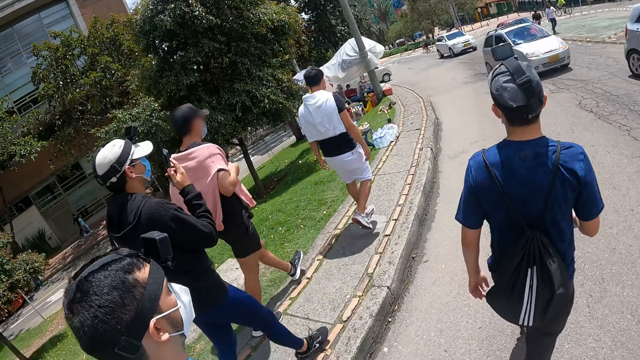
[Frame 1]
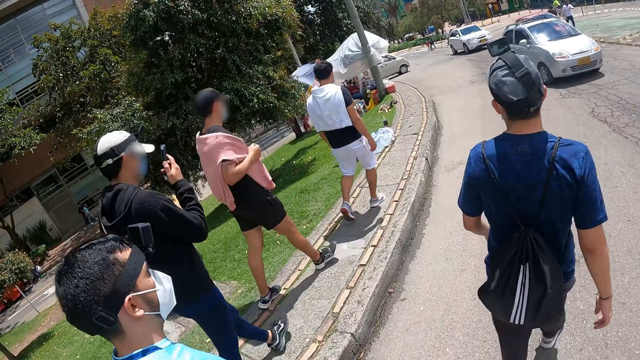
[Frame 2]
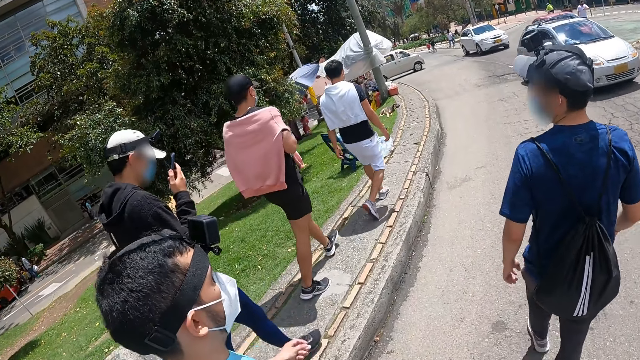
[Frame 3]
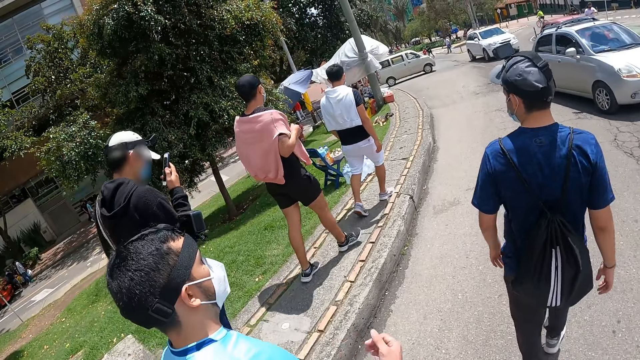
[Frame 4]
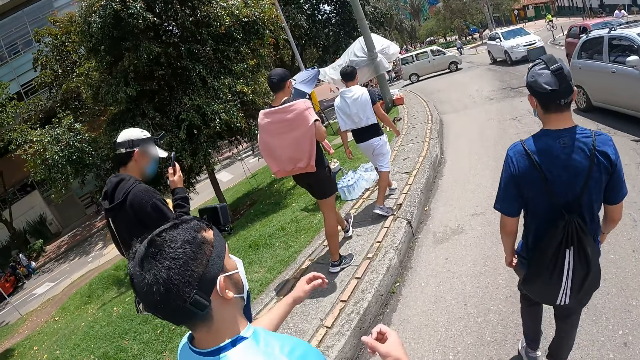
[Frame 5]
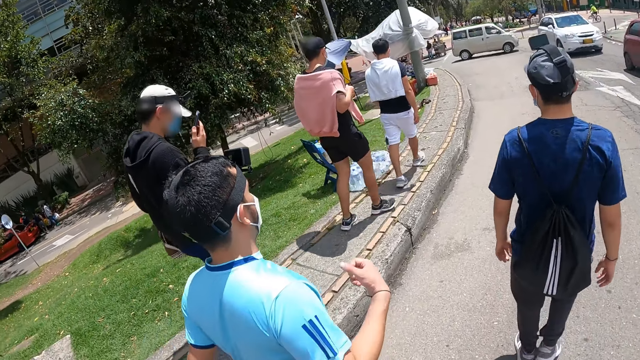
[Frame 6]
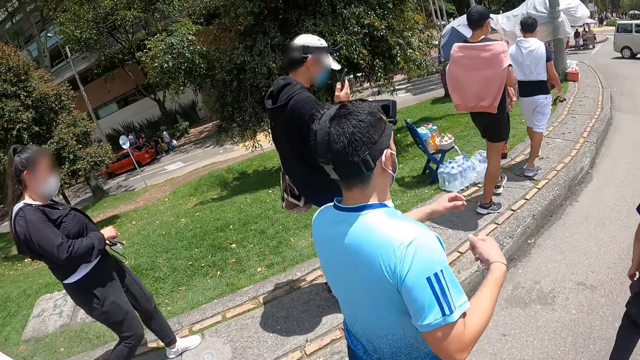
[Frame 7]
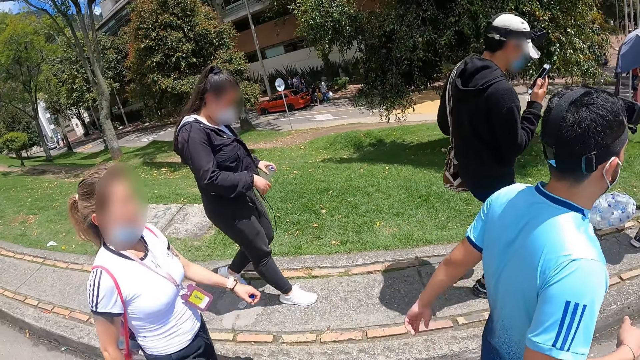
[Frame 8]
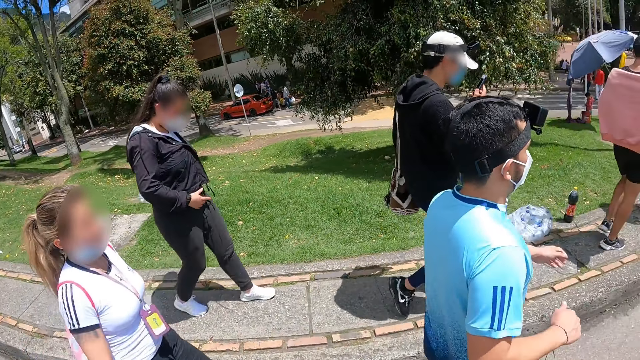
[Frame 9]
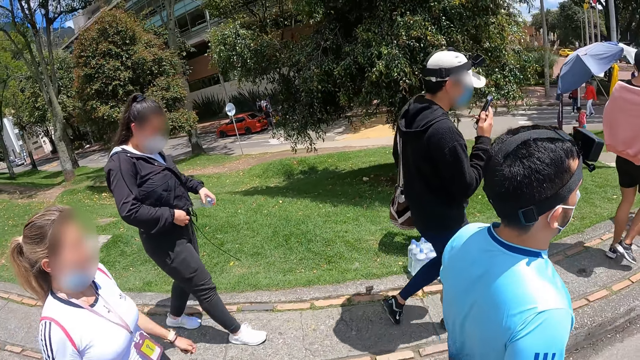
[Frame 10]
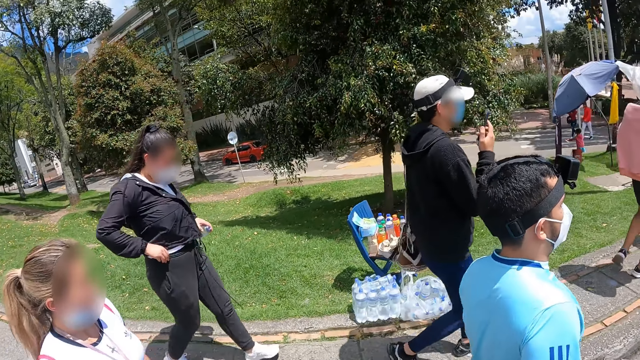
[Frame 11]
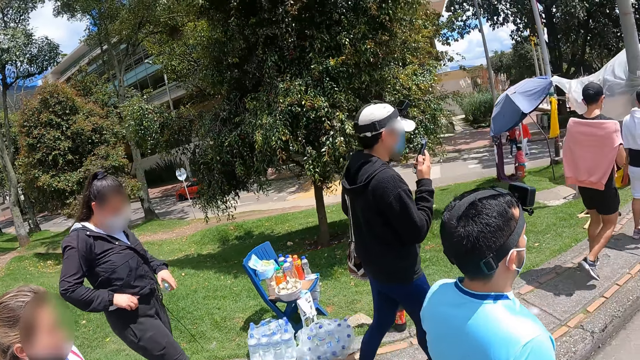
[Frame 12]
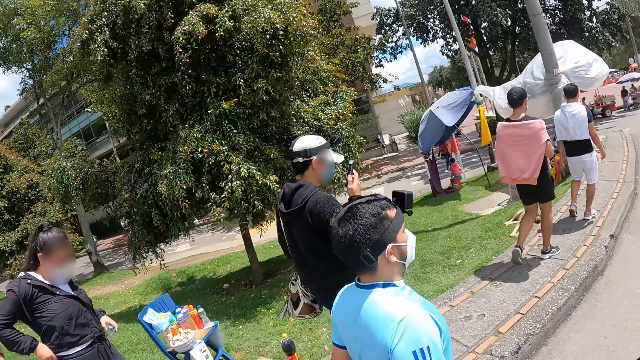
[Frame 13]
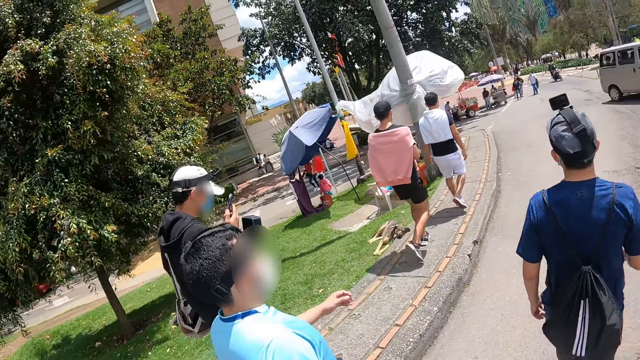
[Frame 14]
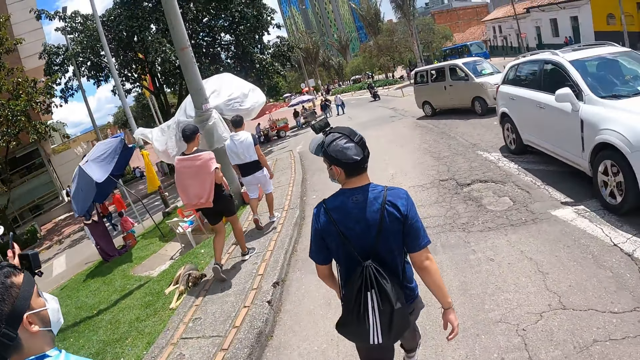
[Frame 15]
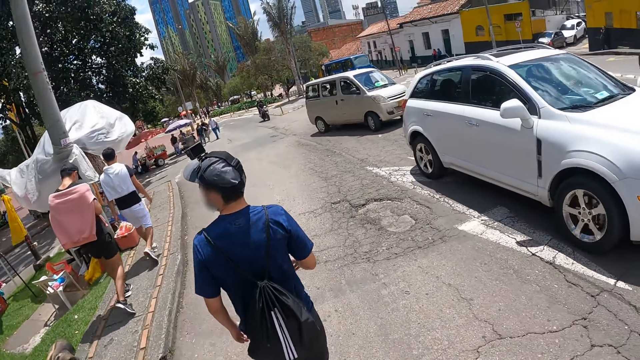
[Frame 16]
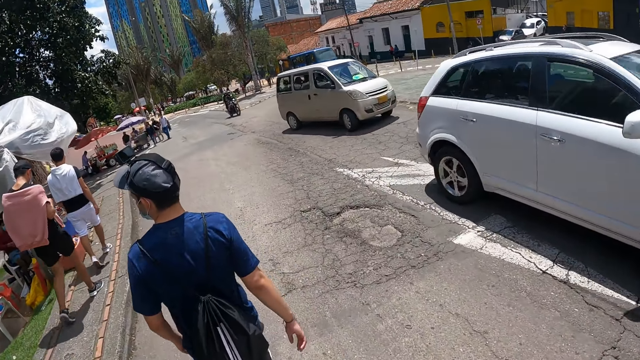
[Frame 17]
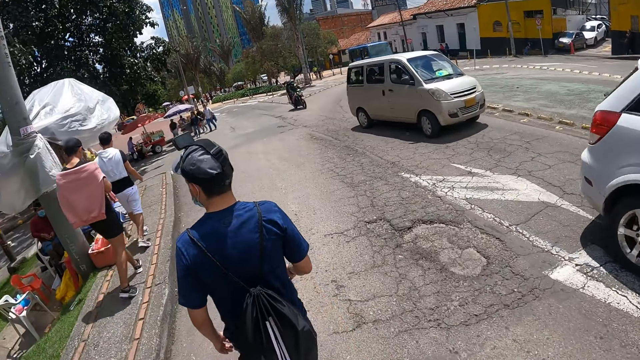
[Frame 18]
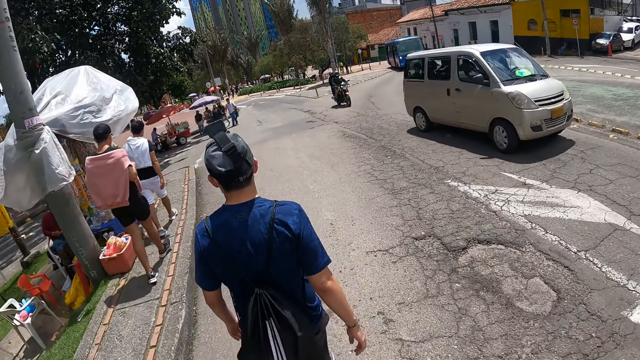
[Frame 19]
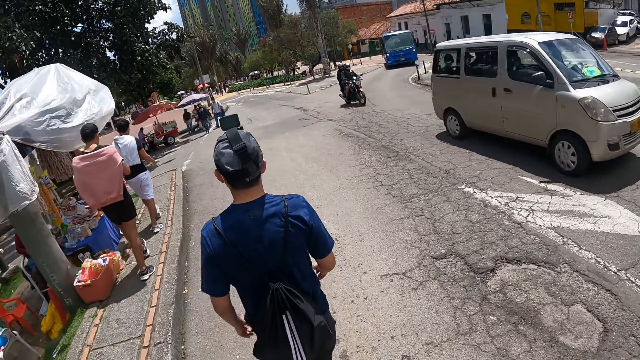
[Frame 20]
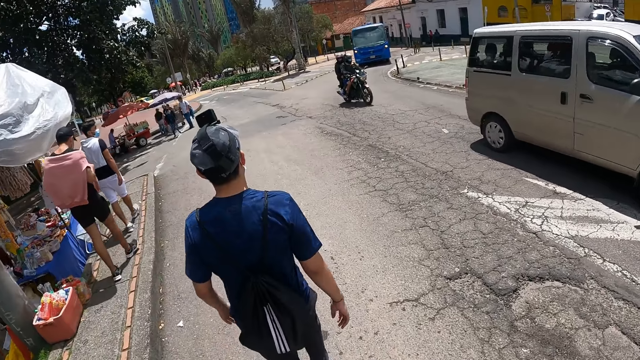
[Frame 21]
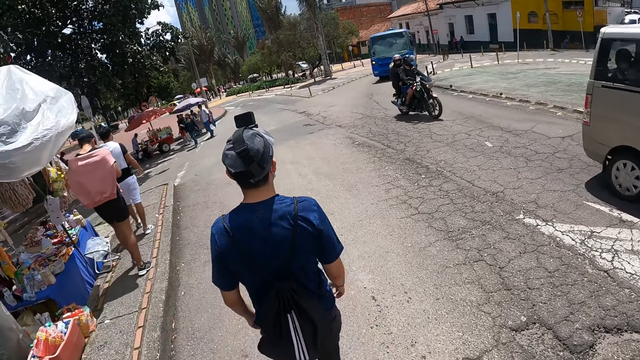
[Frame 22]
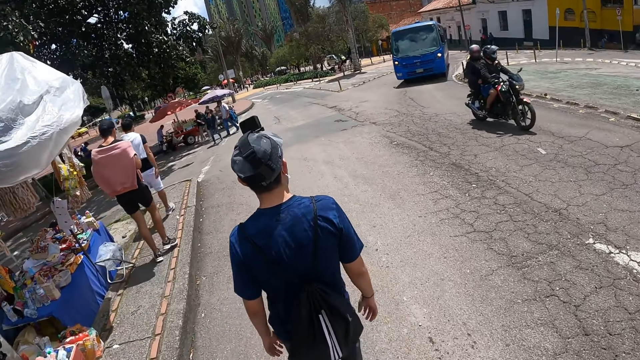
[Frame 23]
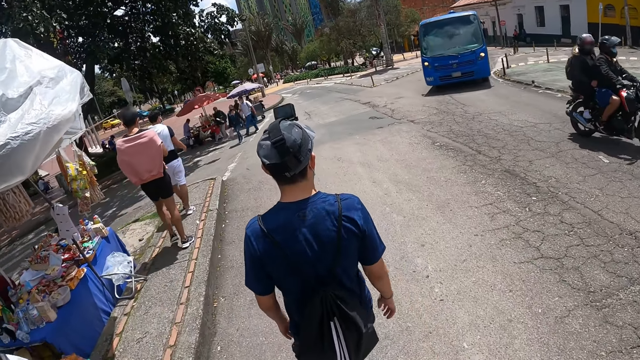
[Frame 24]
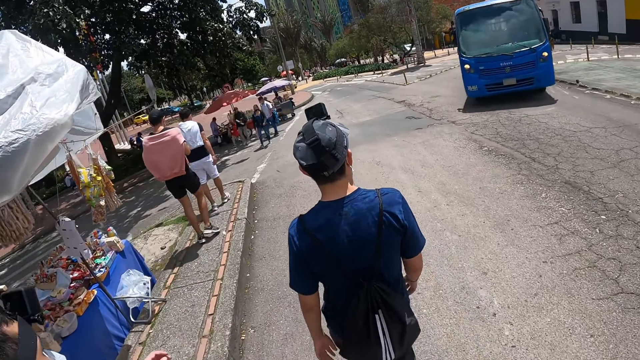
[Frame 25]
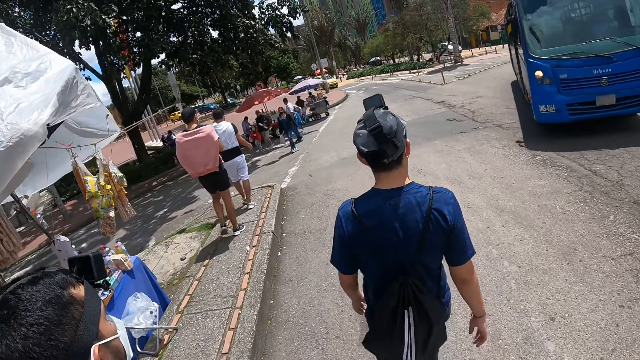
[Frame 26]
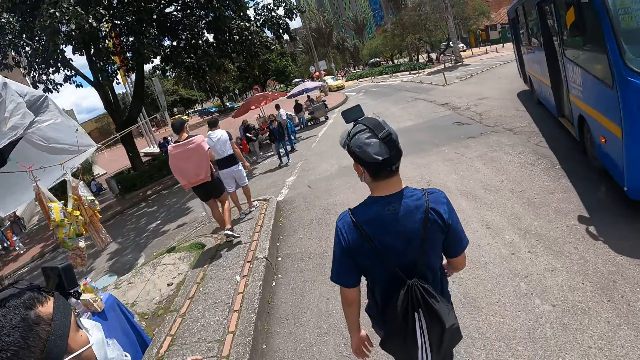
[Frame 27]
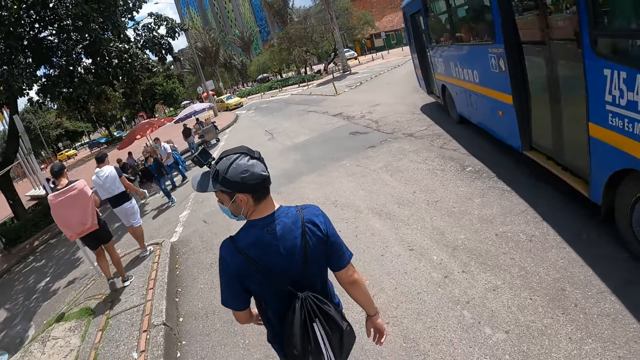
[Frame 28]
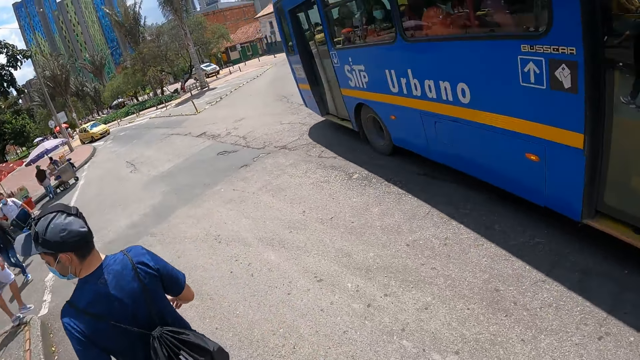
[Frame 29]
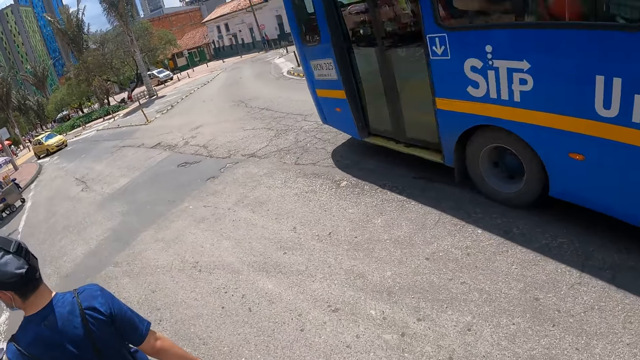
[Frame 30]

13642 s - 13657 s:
A man talks on the phone. He and two other men walk along the street. The camera wearer walks along the street. A white car drives past the camera wearer. A white car drives past the camera wearer again. A motorcycle rides past the camera wearer. A blue bus drives past the camera wearer.

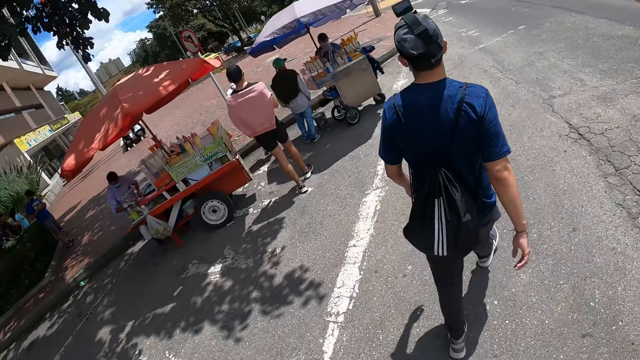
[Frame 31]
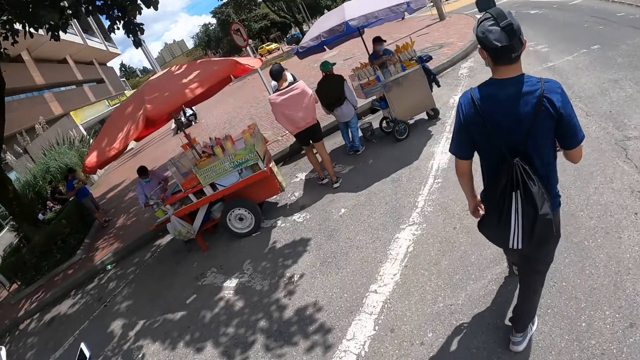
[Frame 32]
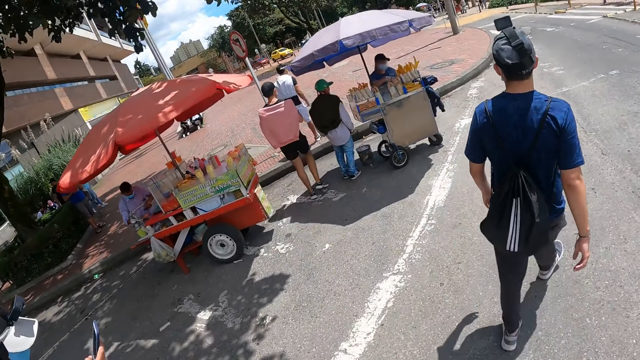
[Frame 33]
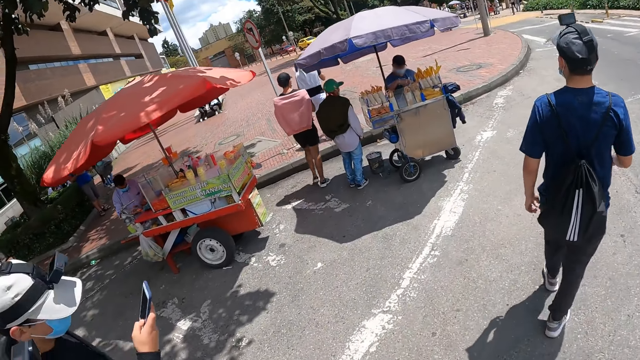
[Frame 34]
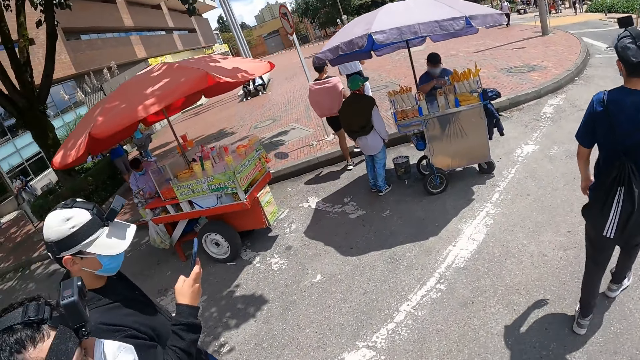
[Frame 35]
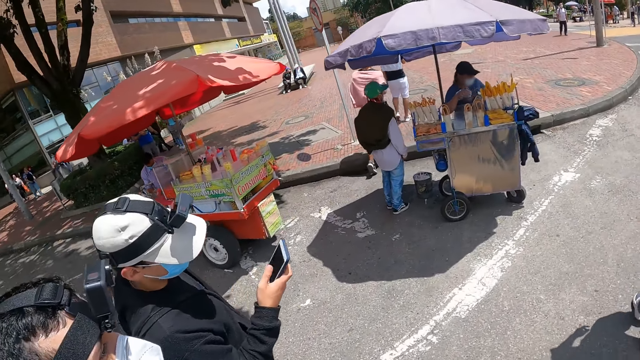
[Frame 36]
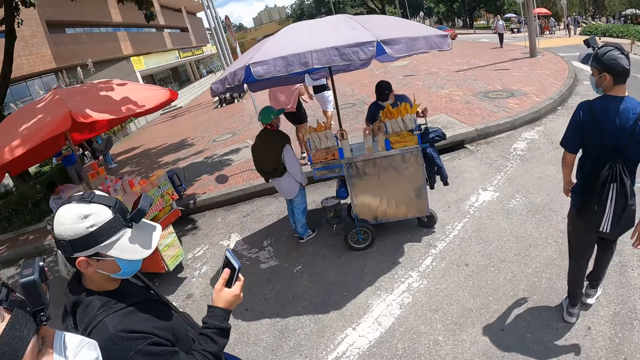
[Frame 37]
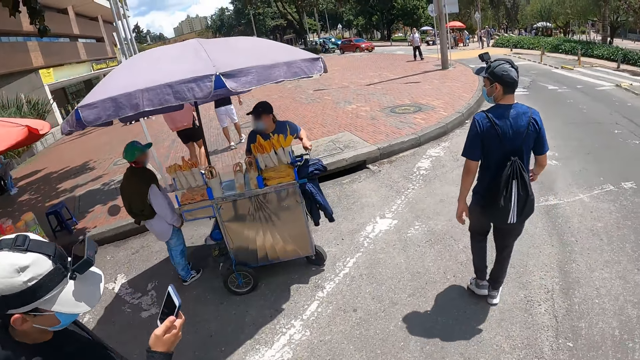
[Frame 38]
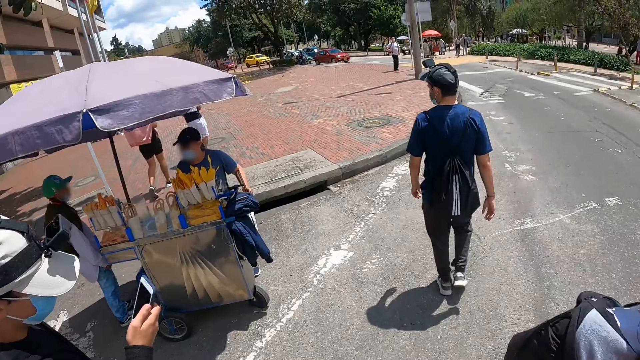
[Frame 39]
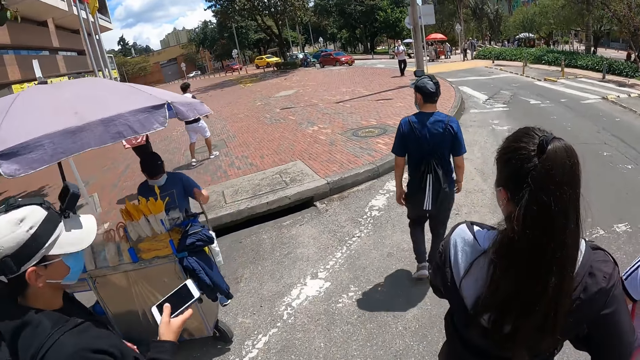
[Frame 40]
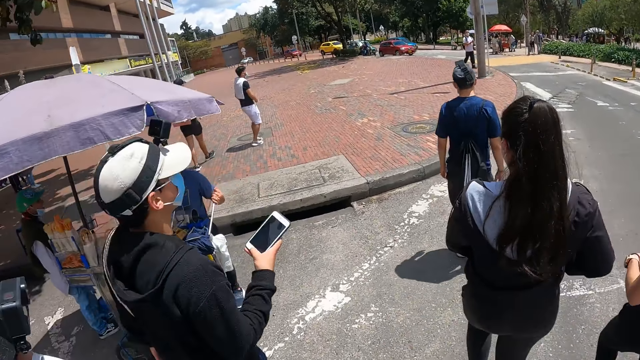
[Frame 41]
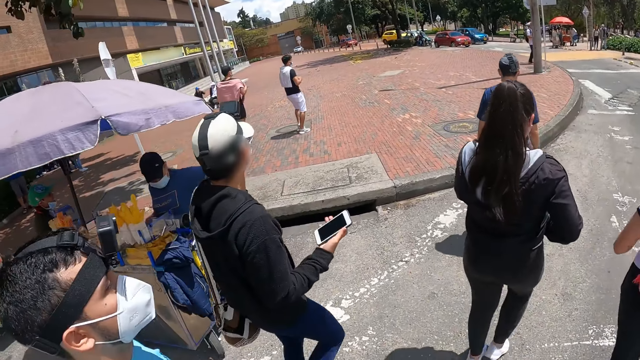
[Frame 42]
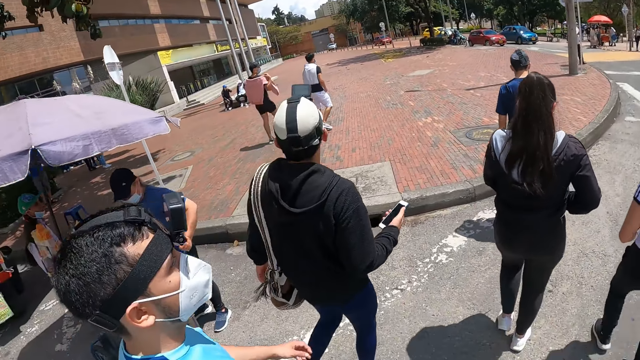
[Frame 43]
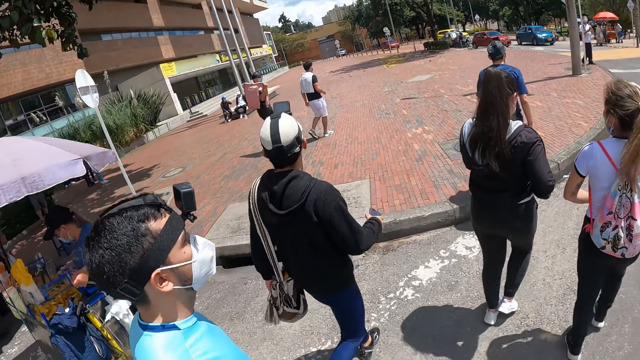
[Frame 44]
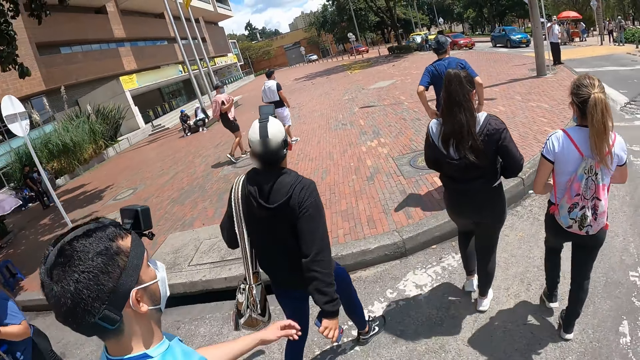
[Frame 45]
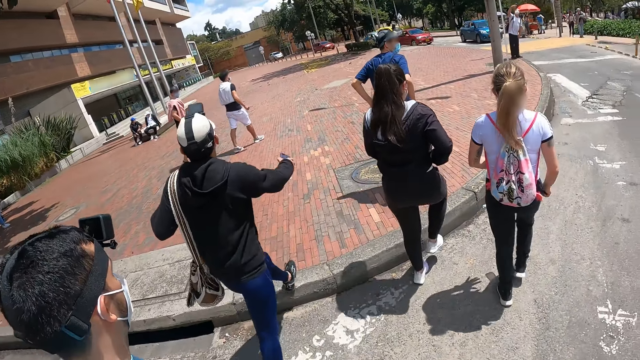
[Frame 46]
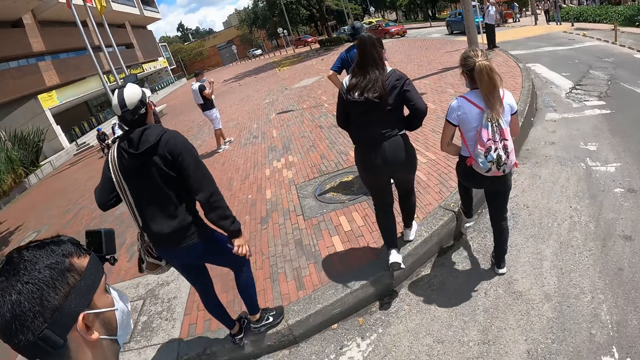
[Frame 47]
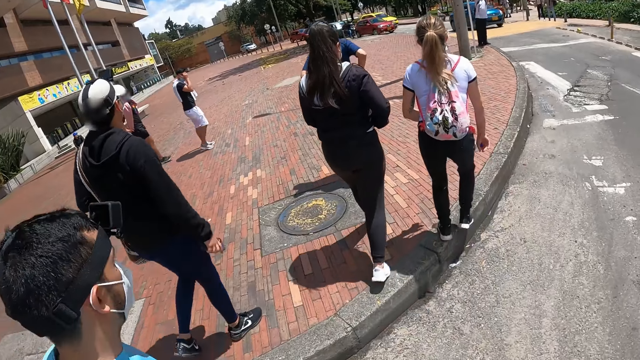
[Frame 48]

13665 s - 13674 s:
A man uses a phone. The man and two other men walk along the street. The camera wearer walks along the street. A man walks on a pavement beside the road. Another man walks on the pavement beside the road.
